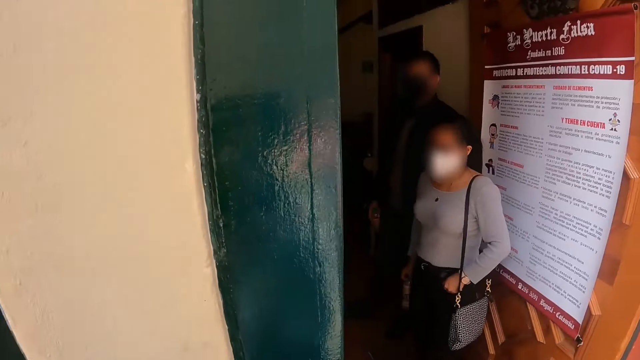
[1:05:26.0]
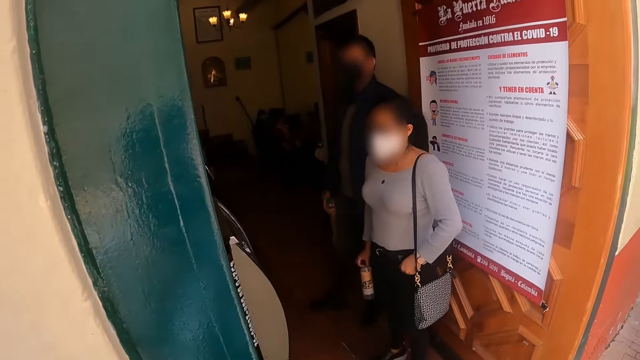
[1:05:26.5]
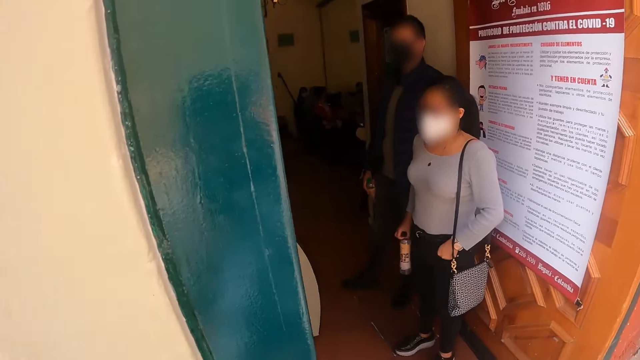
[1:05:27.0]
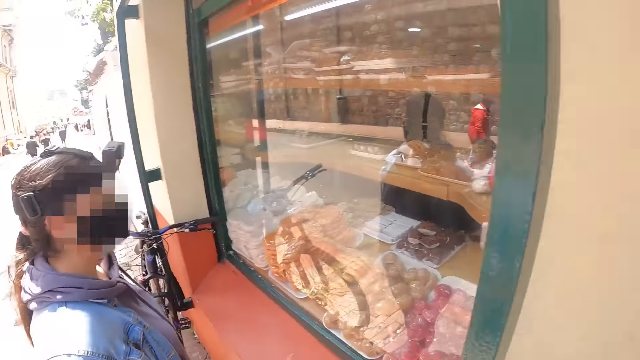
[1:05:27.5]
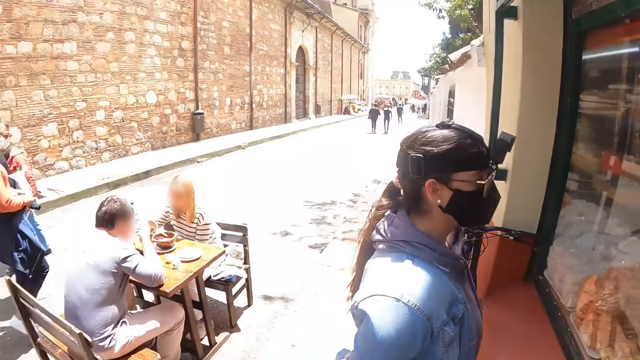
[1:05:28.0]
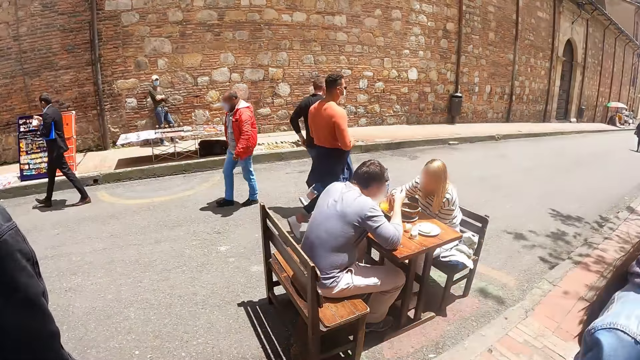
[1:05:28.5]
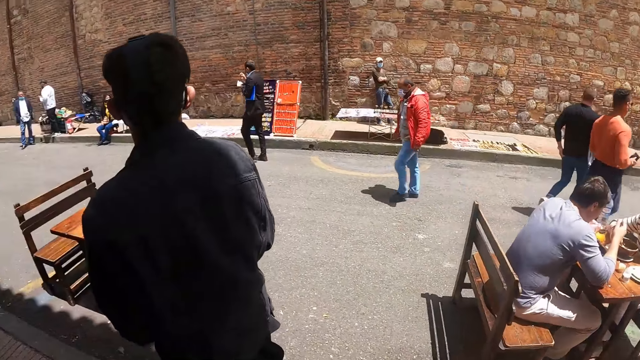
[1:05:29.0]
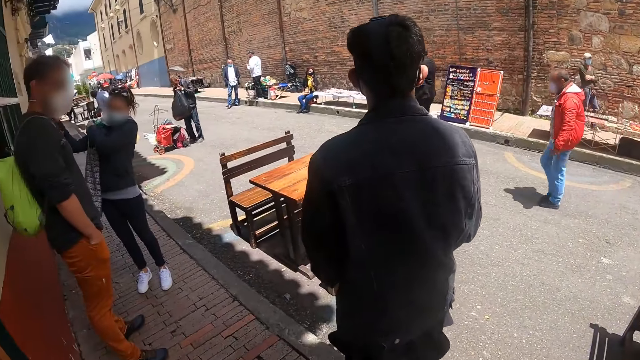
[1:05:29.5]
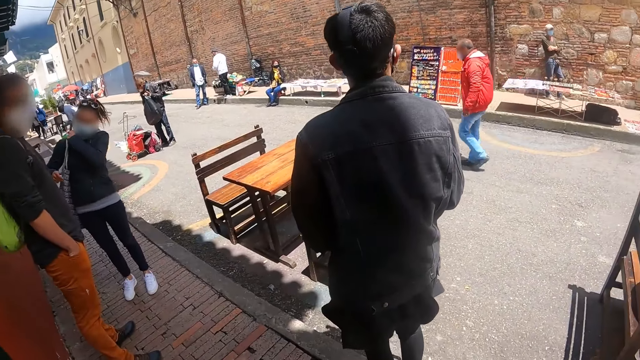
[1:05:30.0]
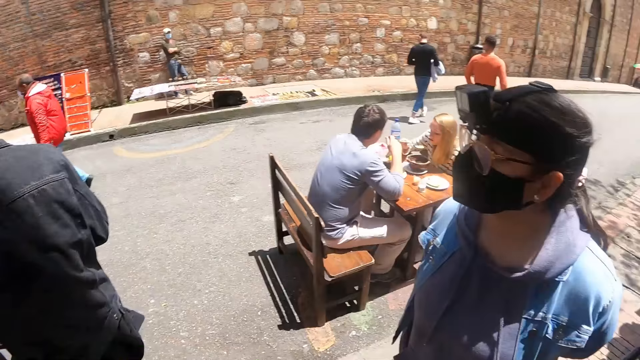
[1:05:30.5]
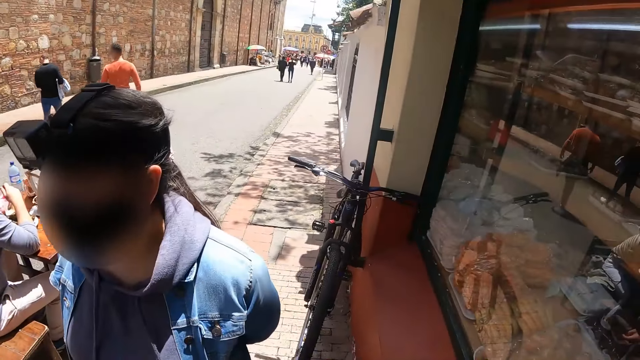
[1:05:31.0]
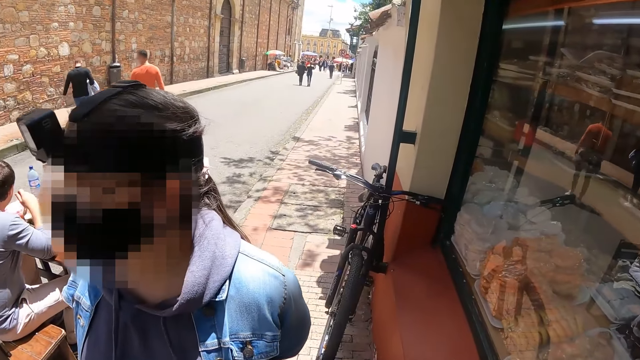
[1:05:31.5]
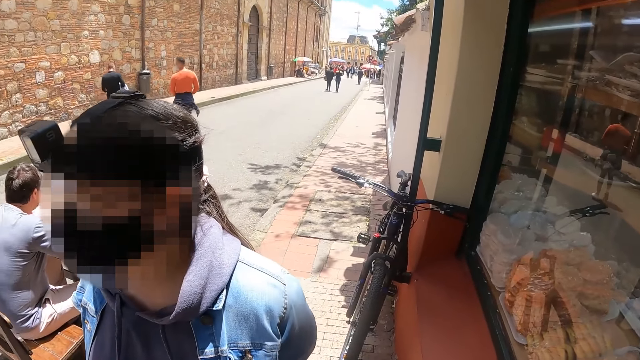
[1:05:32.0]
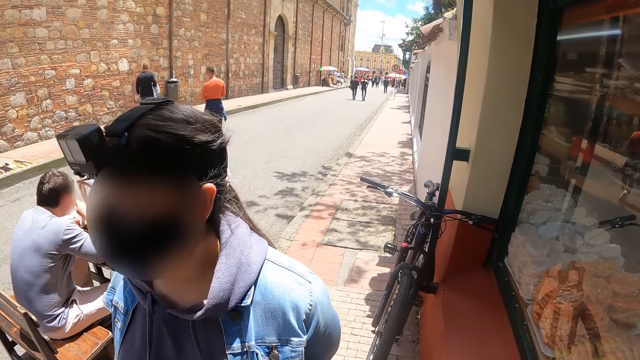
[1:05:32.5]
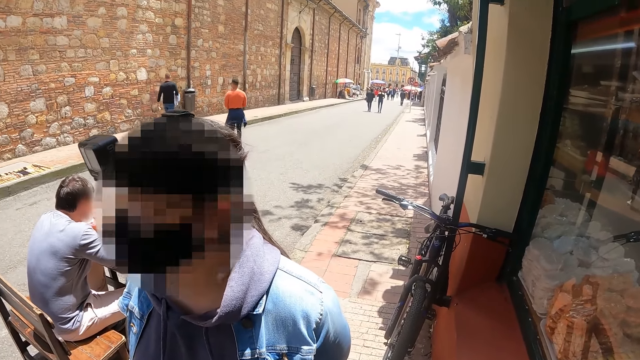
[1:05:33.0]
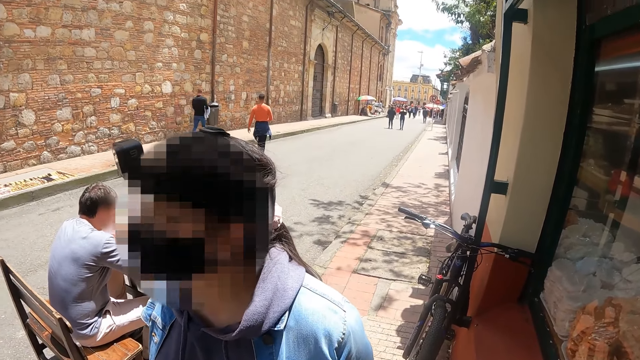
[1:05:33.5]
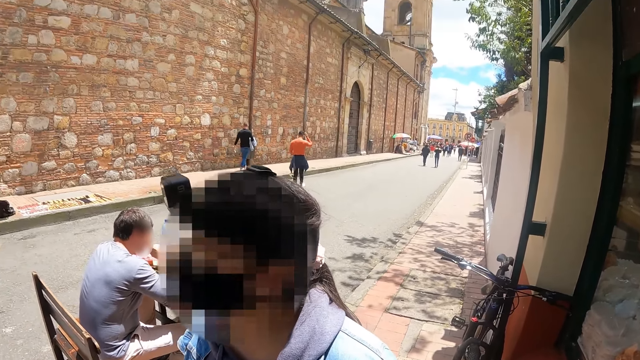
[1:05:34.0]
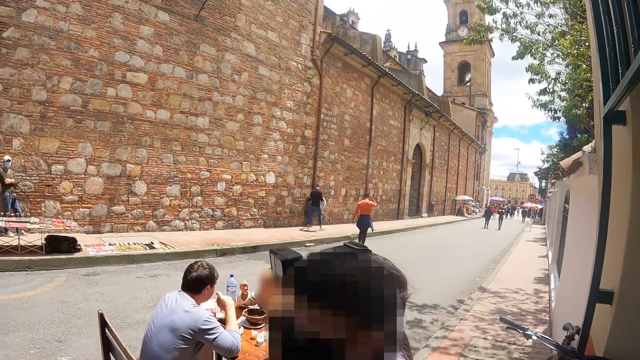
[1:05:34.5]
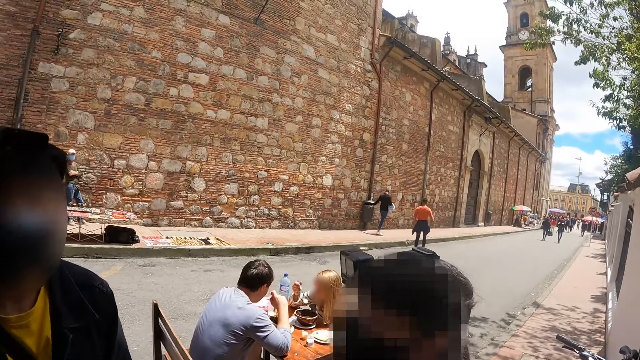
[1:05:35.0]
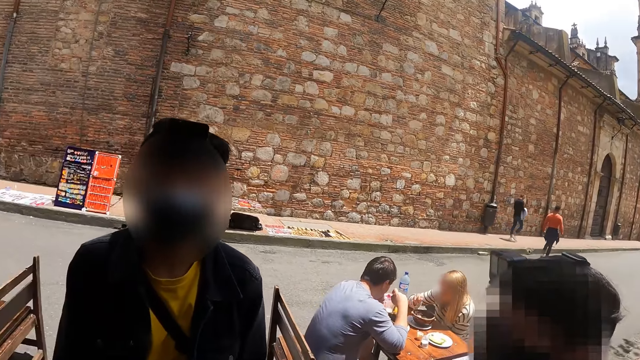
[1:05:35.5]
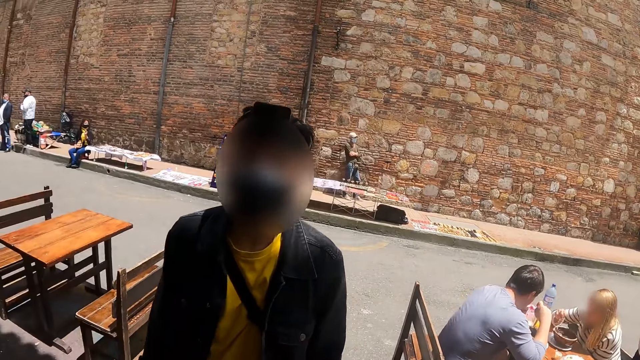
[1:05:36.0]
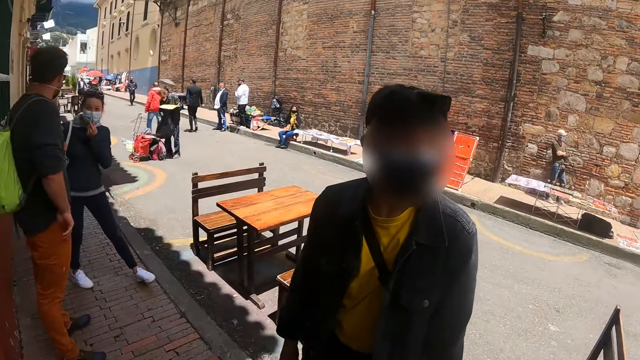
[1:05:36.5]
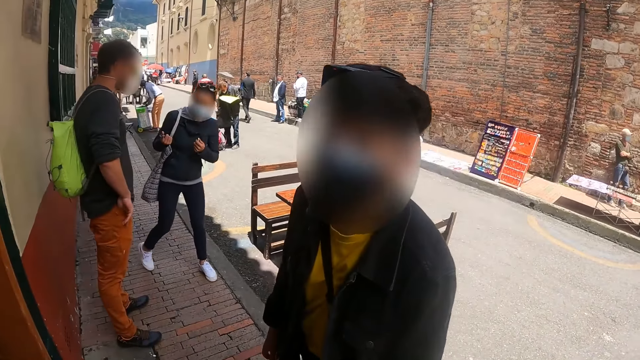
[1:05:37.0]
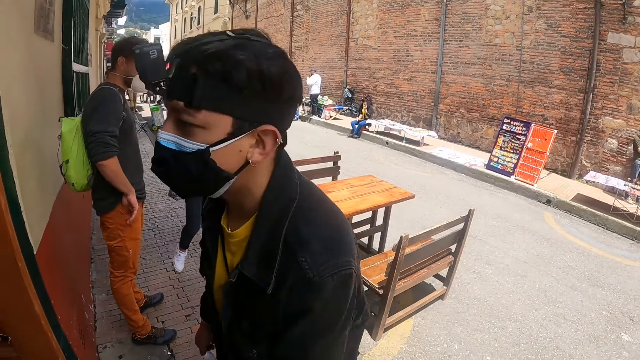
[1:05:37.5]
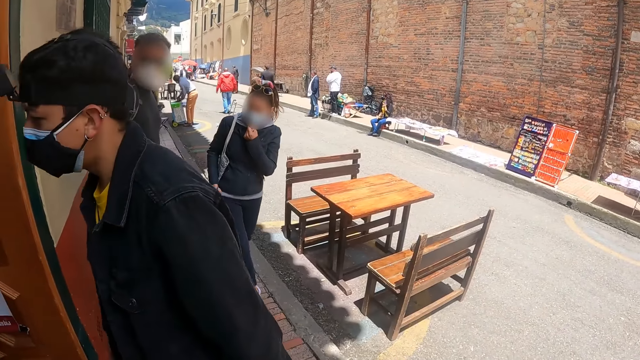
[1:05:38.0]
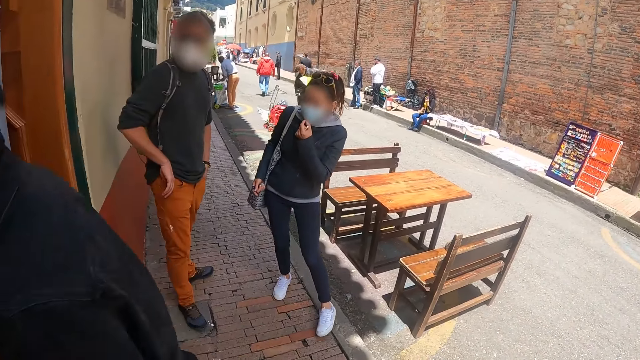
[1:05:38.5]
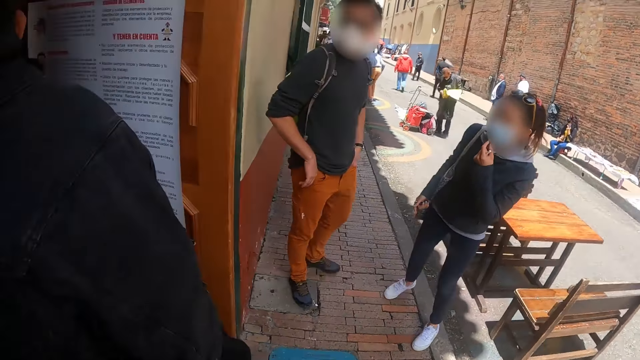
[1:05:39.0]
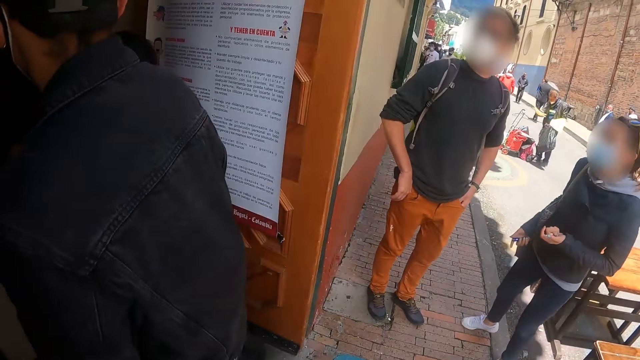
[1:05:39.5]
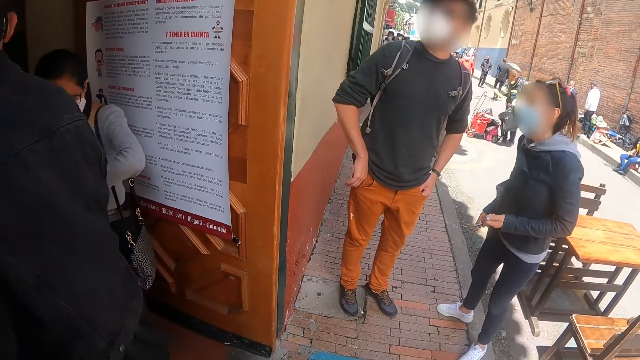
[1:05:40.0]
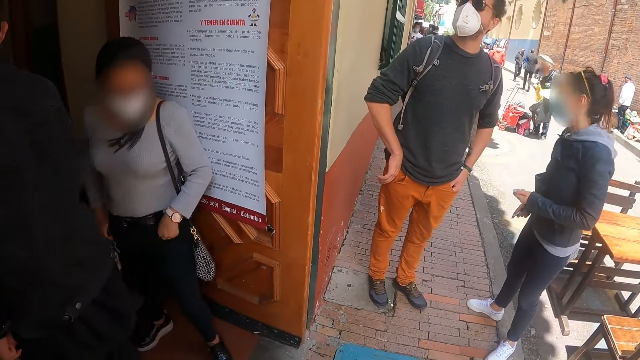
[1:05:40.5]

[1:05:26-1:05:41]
The camera wearer looks around. They converse with a woman. A person talks to another person. The other person walks in the store.

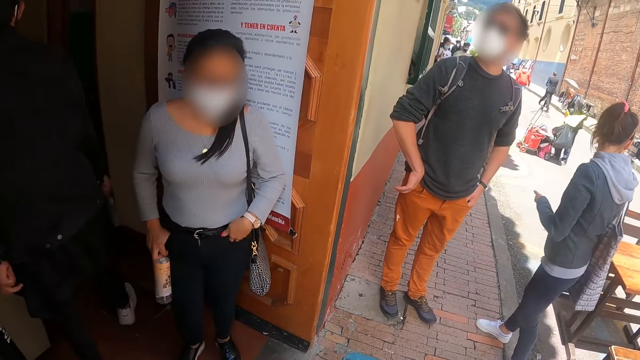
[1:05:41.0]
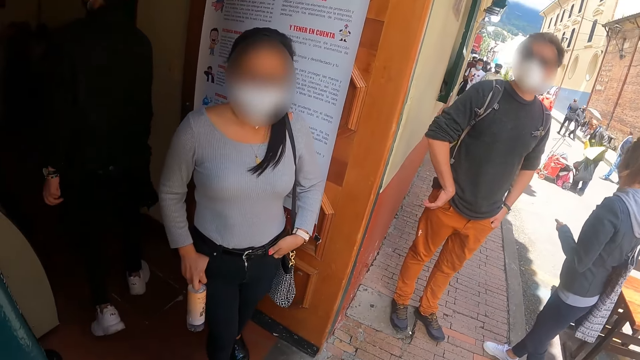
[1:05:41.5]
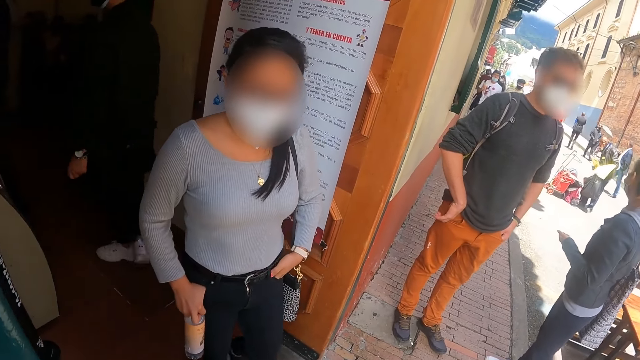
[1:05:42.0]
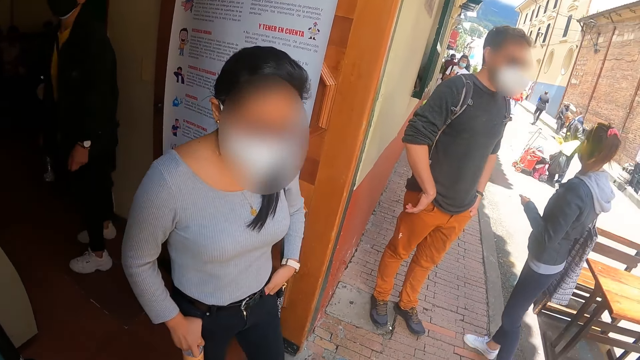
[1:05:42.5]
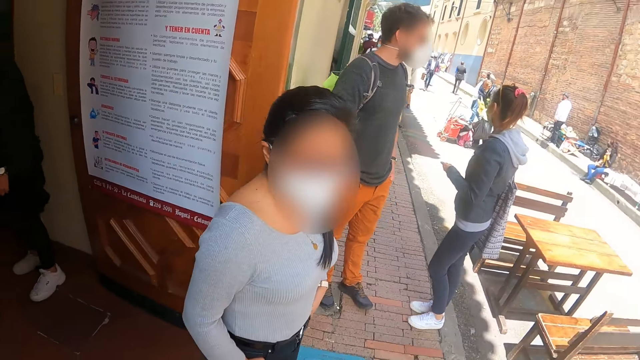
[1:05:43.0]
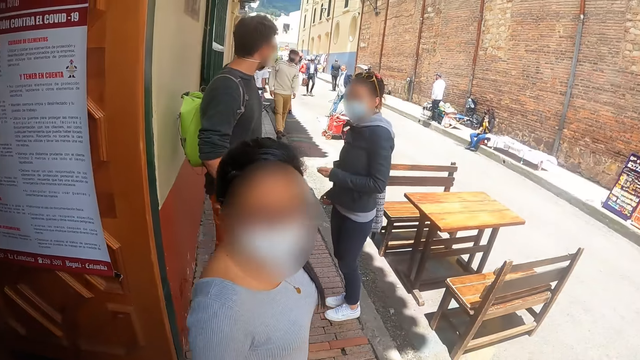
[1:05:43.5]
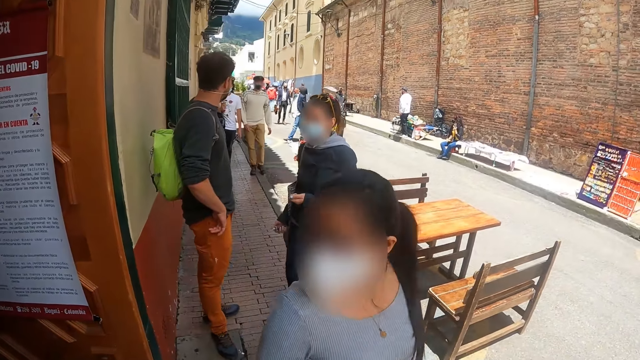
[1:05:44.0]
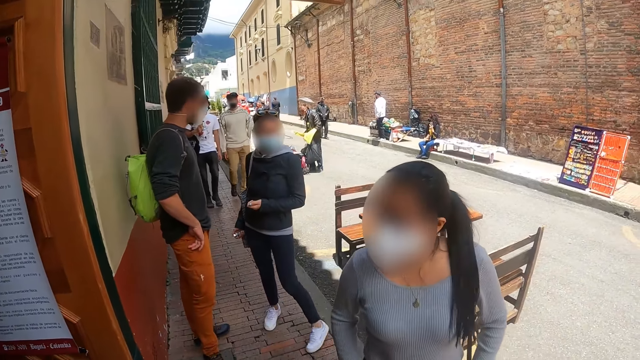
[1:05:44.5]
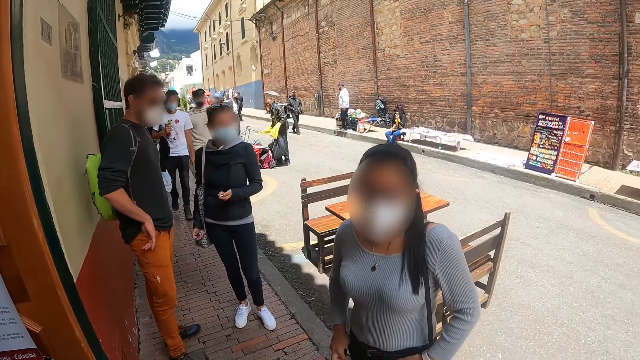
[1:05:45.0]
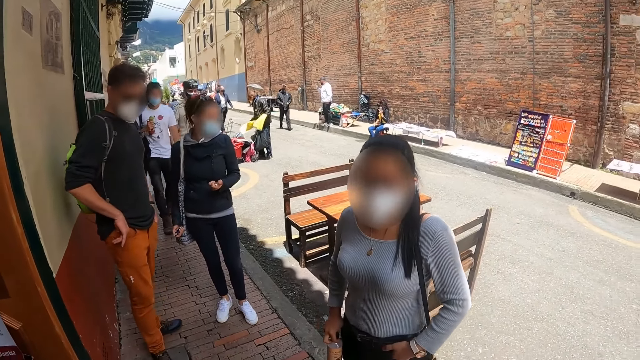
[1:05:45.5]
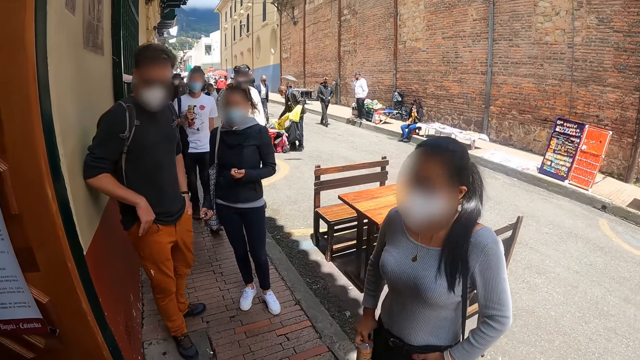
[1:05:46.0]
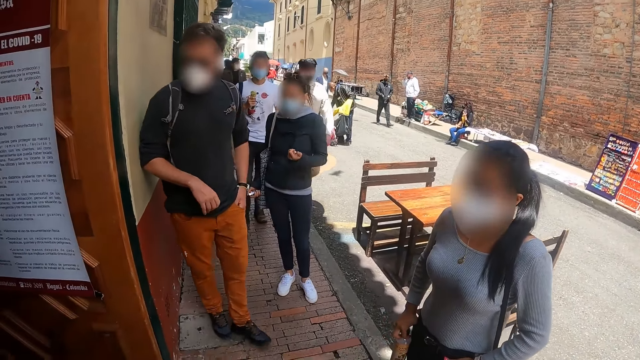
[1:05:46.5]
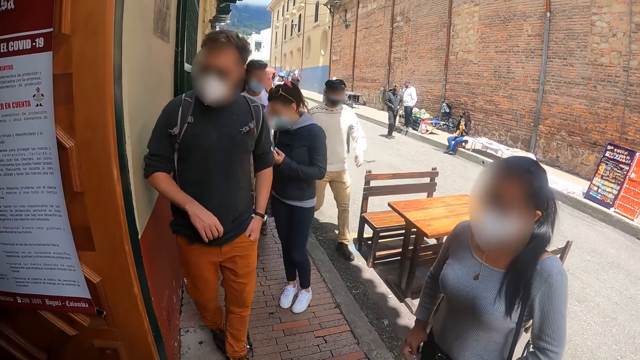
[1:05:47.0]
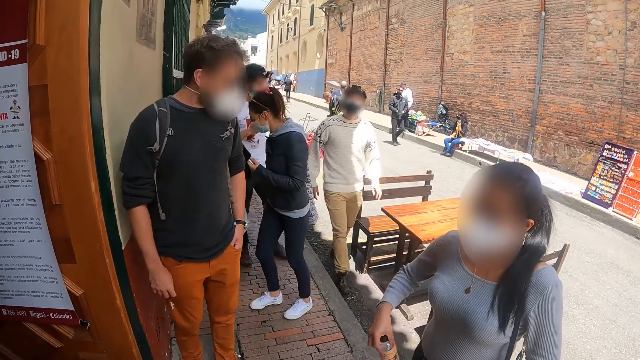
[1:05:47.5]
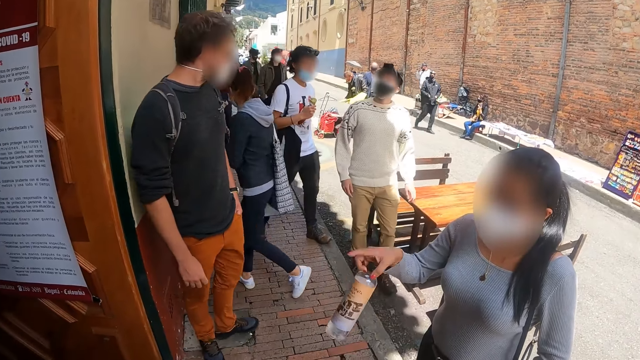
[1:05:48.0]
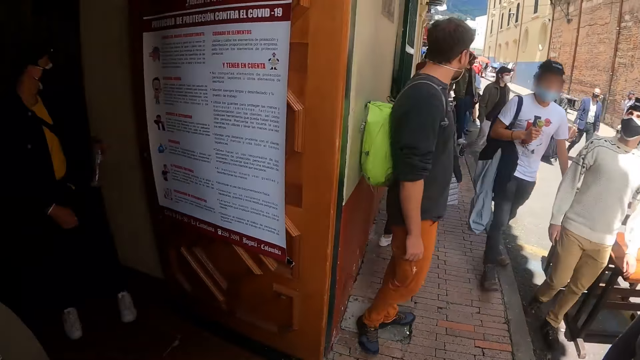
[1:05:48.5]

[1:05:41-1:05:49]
The camera wearer converses with a woman. They look at the woman. The woman points away.
